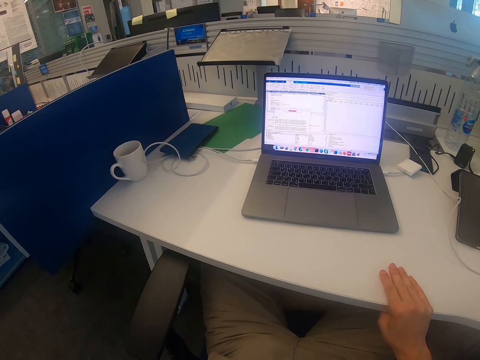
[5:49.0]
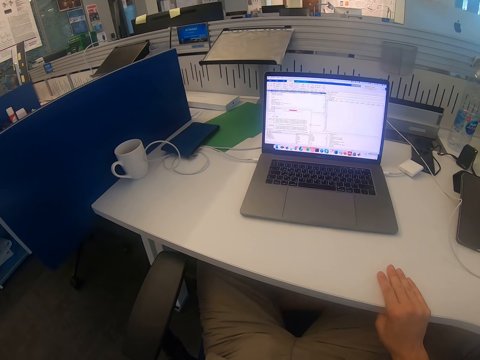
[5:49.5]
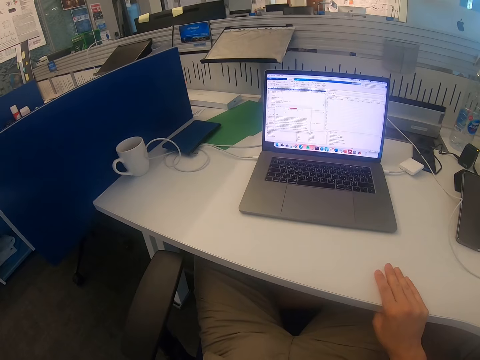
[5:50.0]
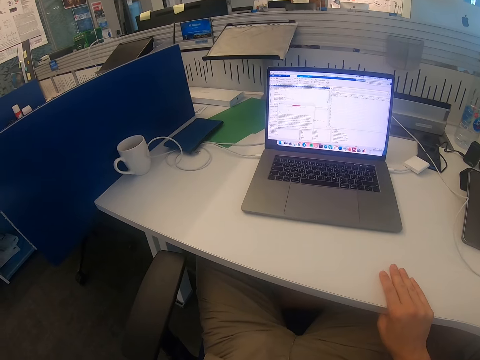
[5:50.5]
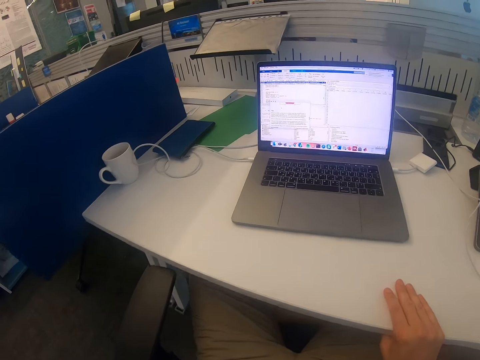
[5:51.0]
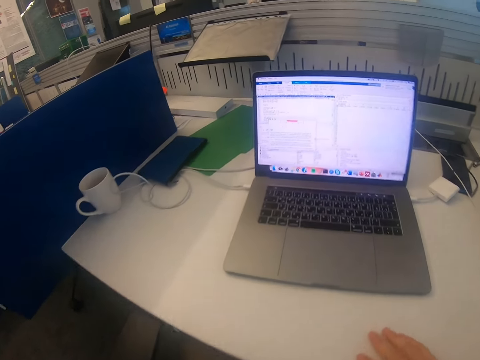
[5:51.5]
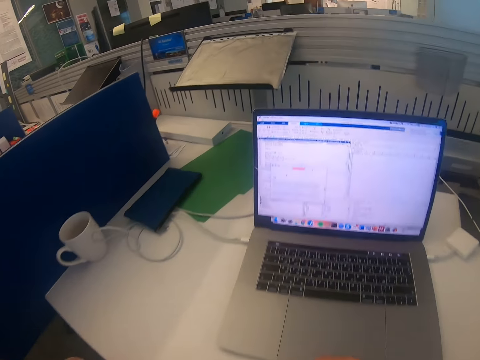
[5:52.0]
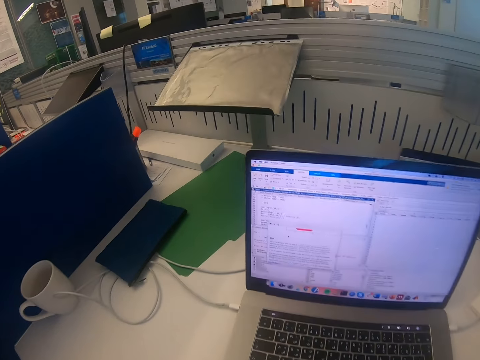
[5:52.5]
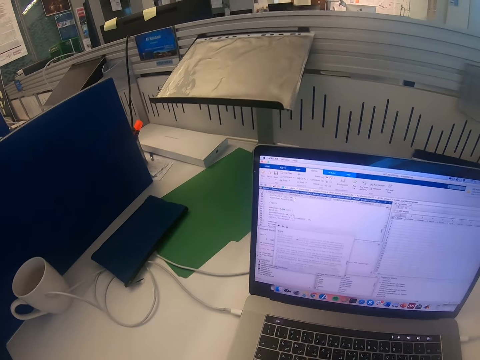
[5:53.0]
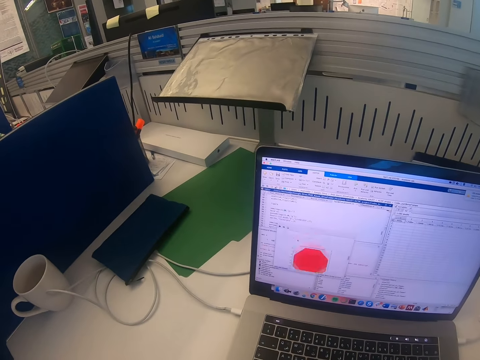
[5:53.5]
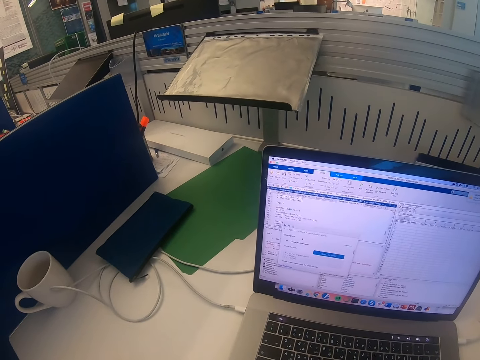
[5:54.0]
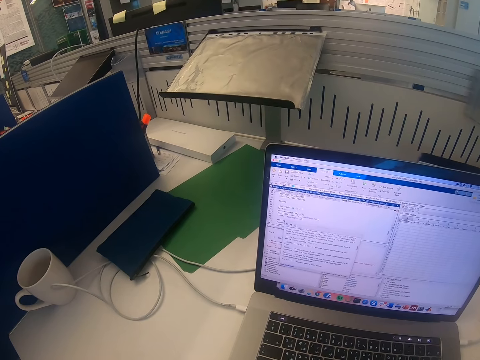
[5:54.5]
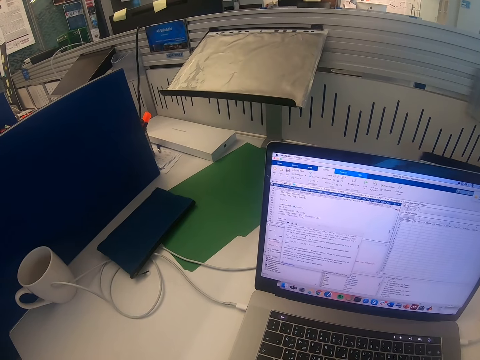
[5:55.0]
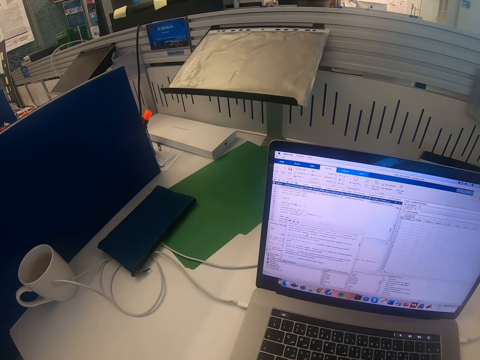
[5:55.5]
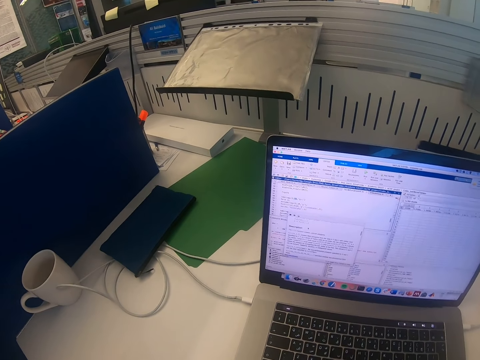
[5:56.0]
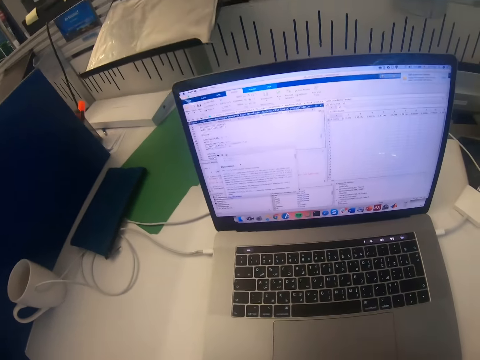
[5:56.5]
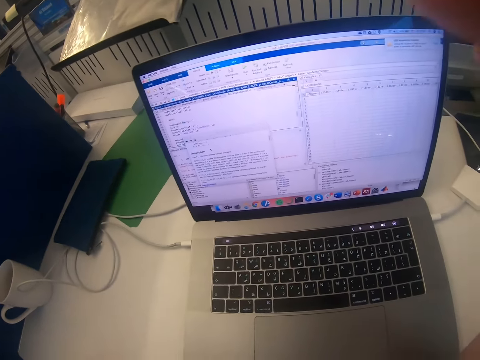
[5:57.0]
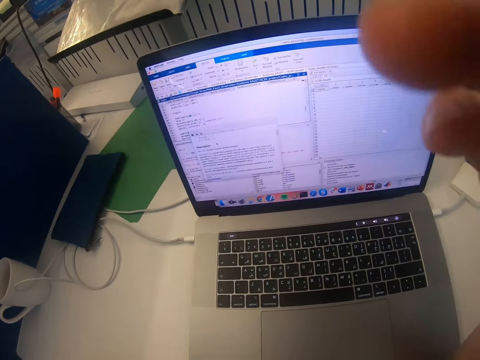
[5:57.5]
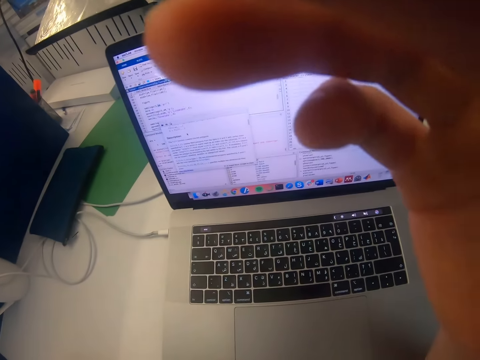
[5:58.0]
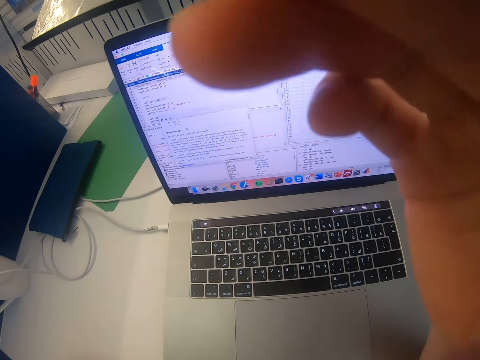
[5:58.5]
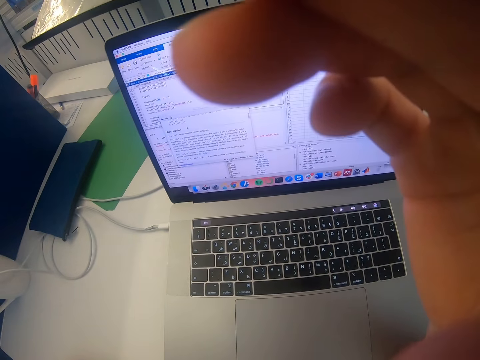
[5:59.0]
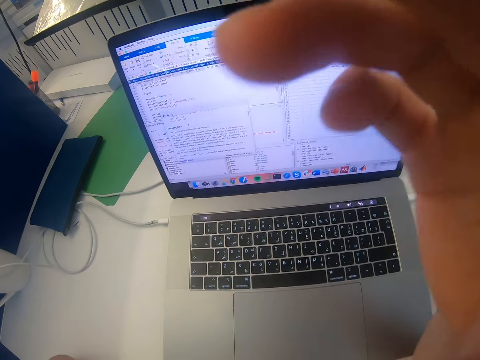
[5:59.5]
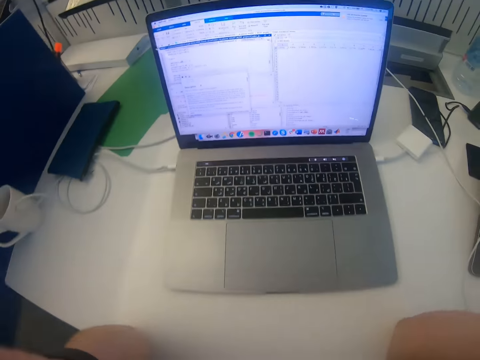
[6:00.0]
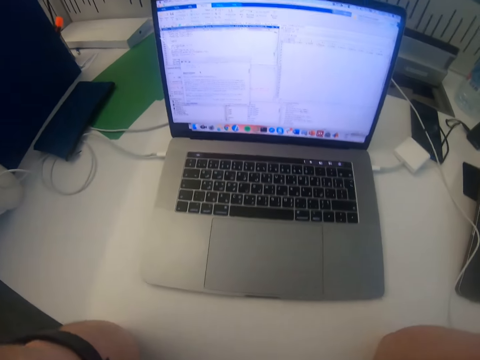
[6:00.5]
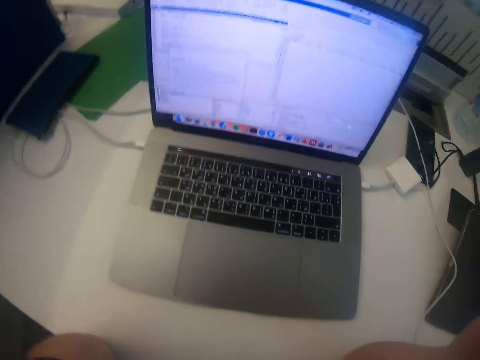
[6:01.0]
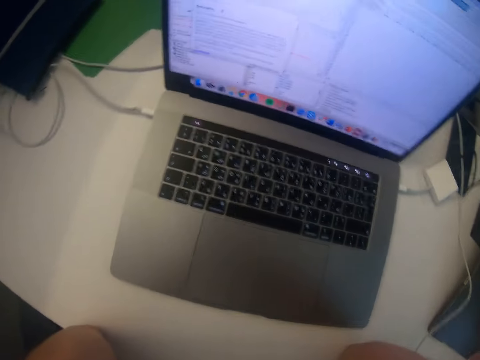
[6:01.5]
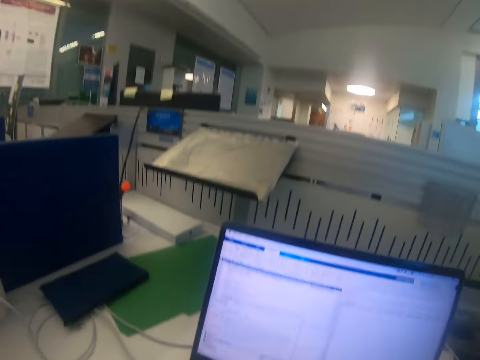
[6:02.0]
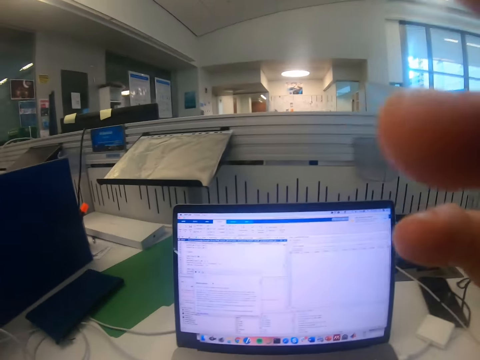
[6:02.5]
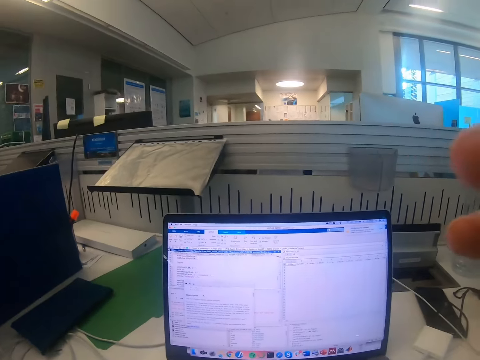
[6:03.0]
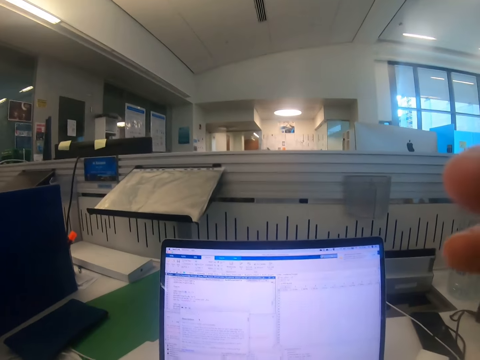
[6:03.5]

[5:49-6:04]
The camera wearer operates the laptop. They scroll the laptop. They lift up the hand. They adjust the camera.

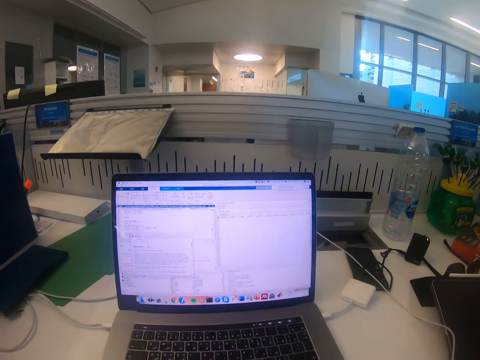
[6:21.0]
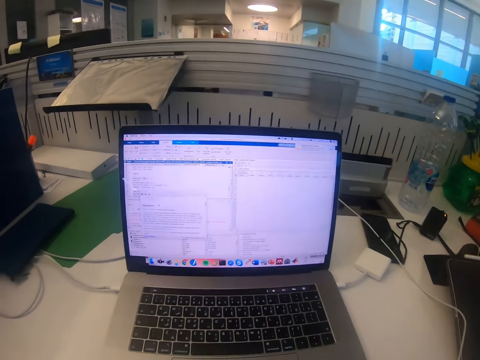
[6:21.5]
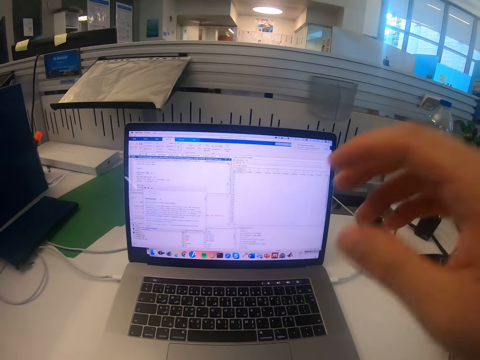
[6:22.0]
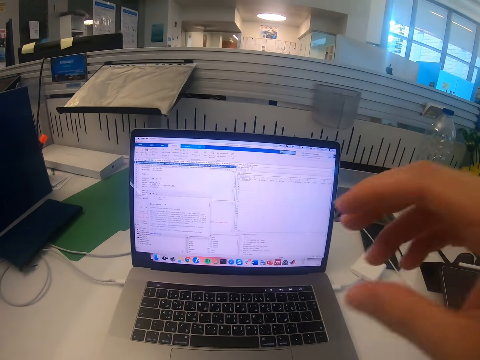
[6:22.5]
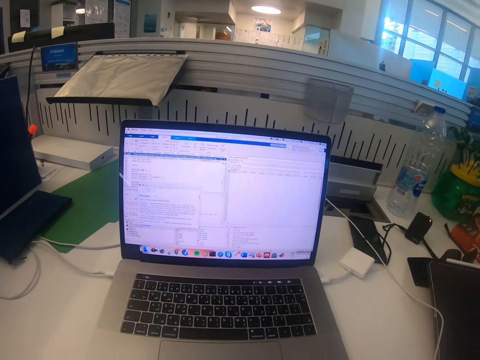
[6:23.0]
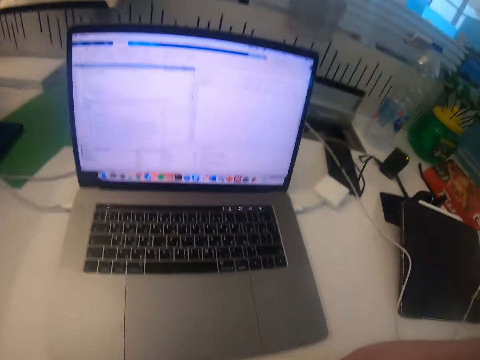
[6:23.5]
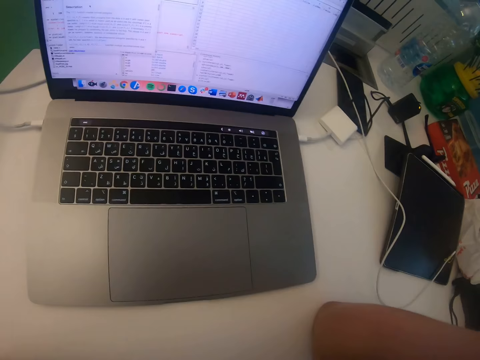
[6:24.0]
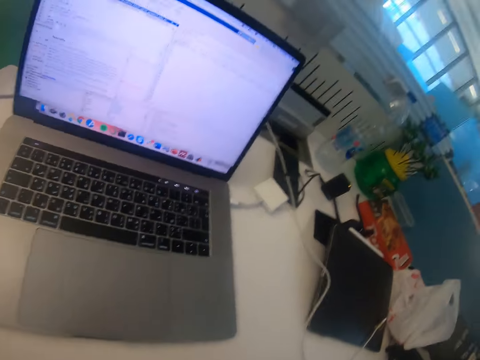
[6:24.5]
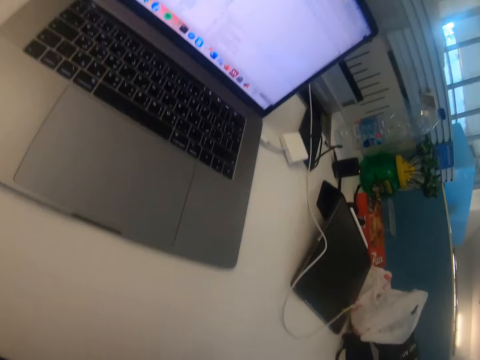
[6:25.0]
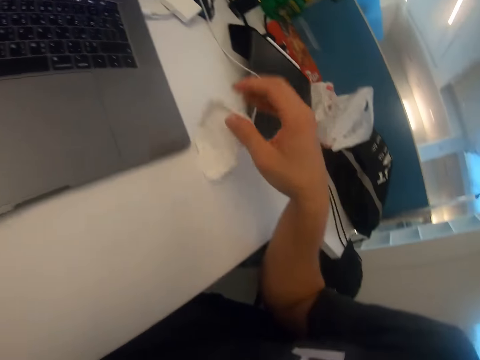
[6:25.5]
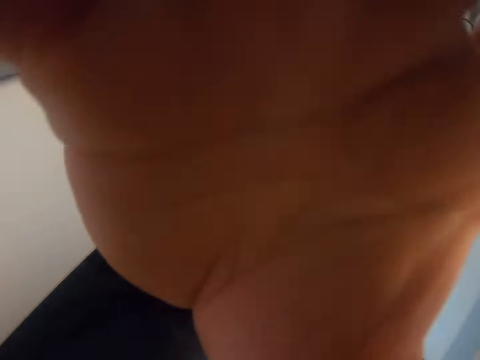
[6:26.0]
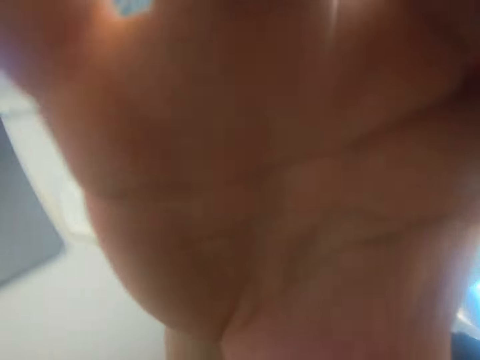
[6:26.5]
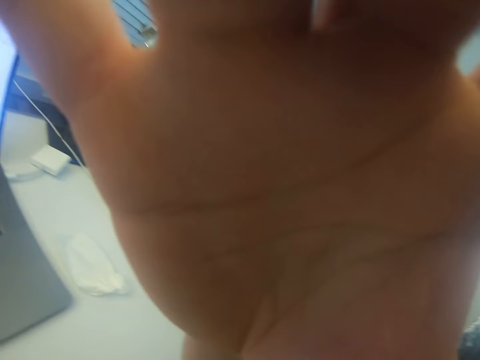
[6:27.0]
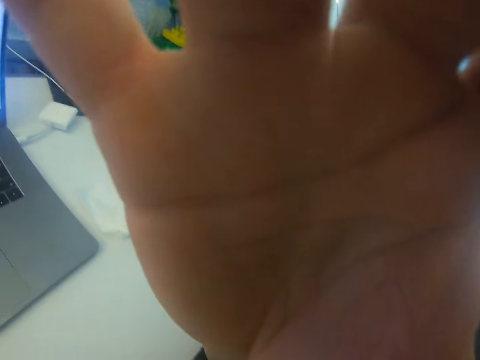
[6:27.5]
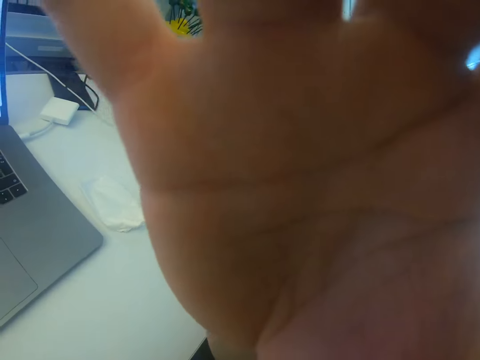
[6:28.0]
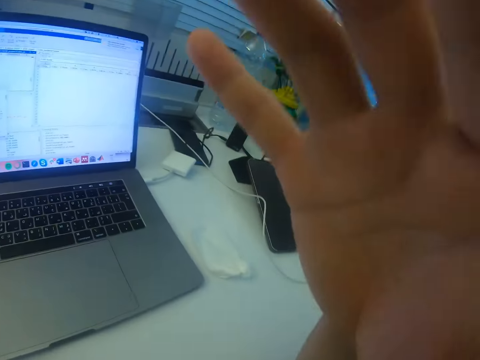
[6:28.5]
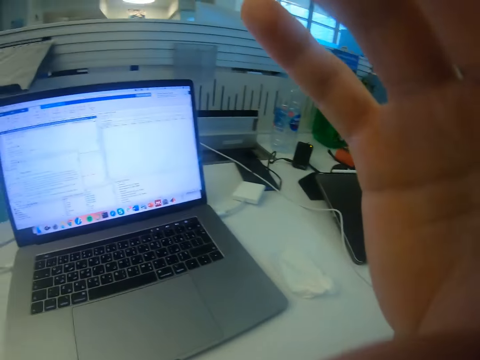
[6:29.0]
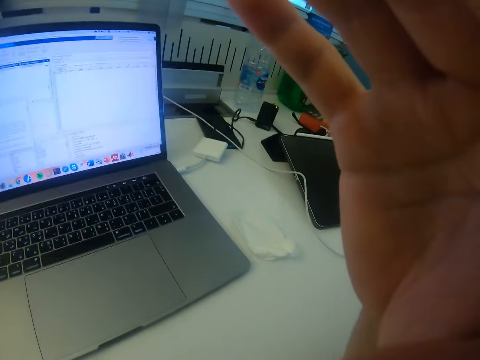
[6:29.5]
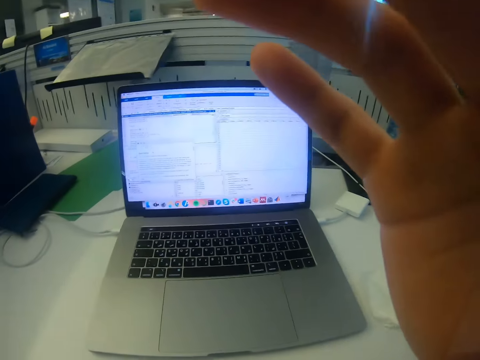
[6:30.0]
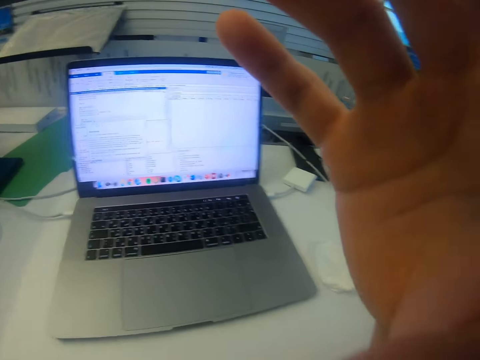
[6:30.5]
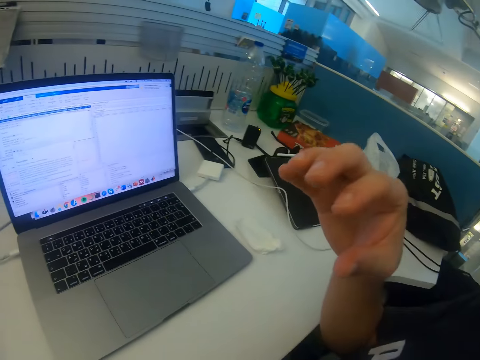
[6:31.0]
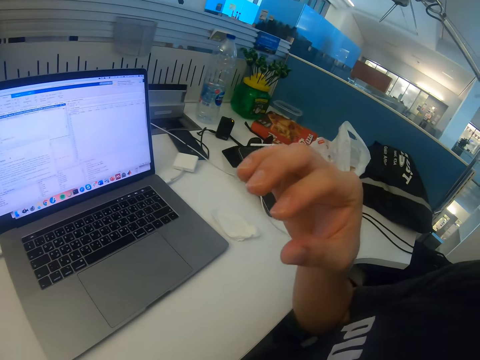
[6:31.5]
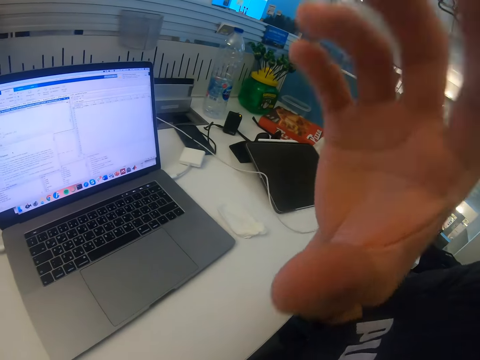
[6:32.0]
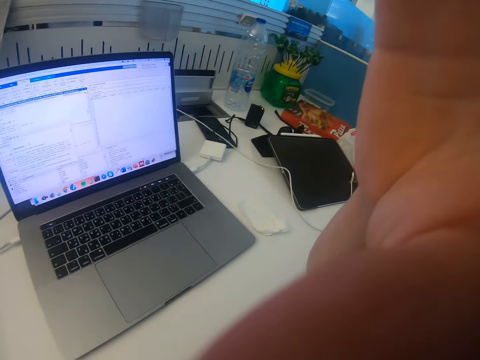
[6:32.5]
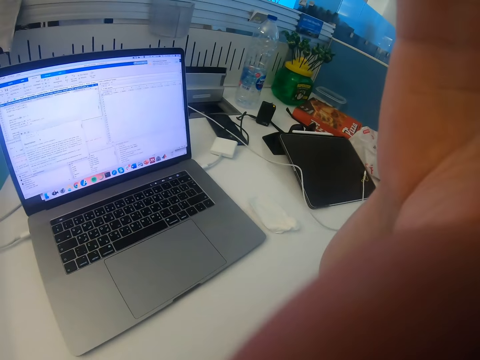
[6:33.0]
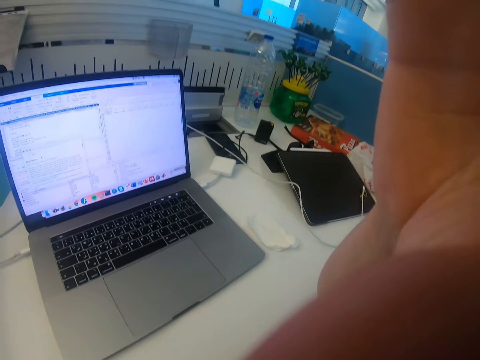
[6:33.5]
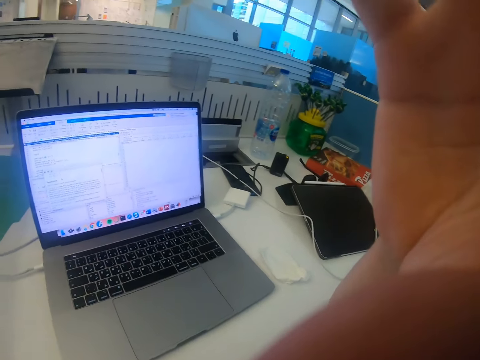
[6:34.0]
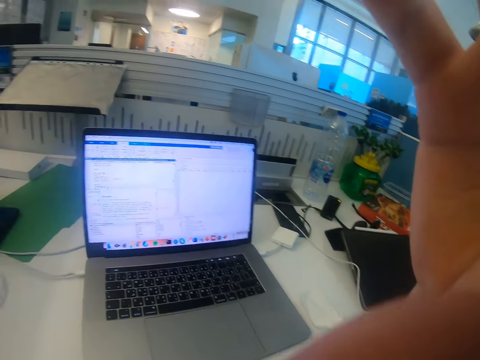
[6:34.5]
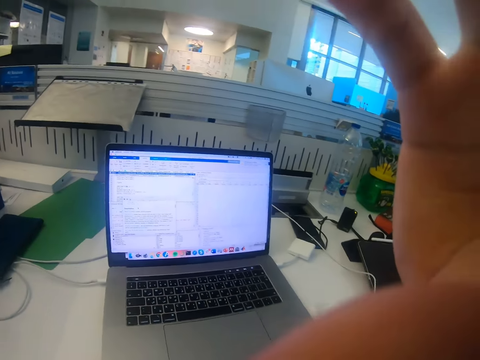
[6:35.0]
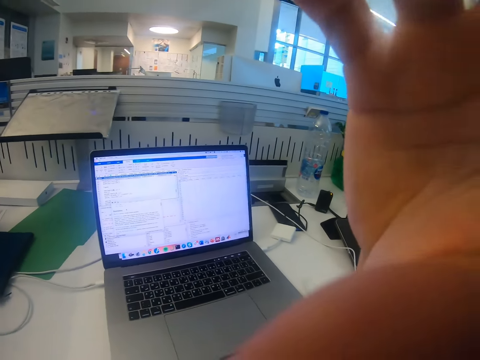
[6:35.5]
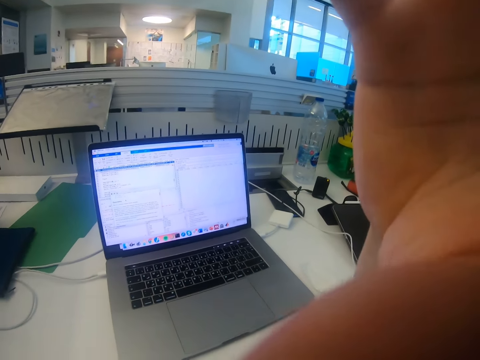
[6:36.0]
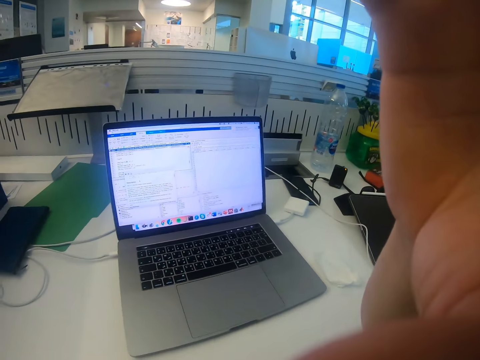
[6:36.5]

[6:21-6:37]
The camera wearer puts the hand down. They walk around the room. They lift up the hand. They put the hand down. They lift up the hand.
